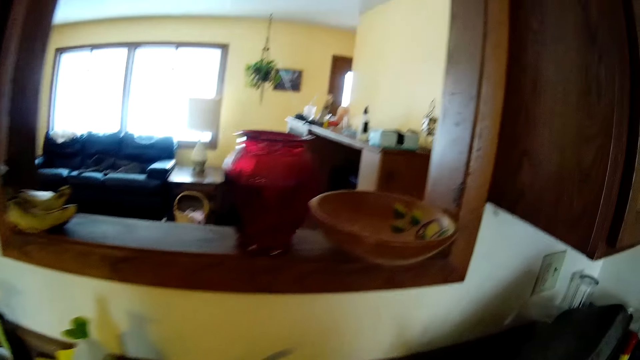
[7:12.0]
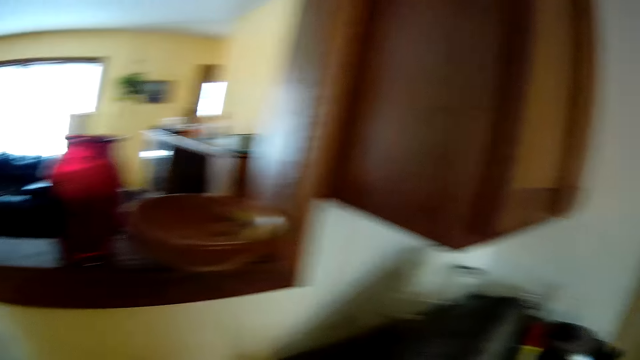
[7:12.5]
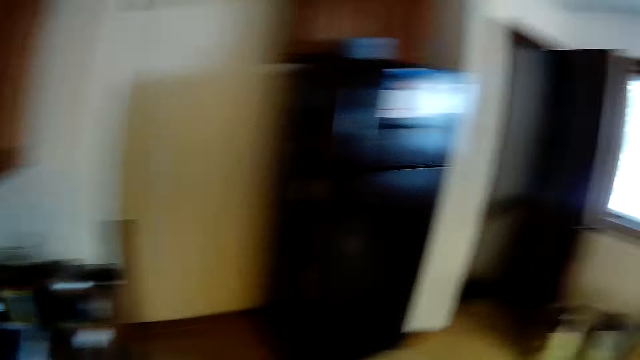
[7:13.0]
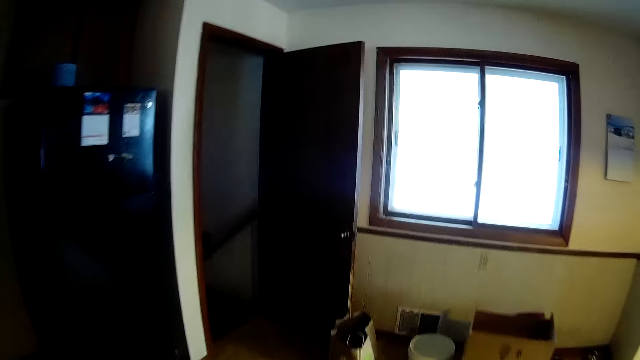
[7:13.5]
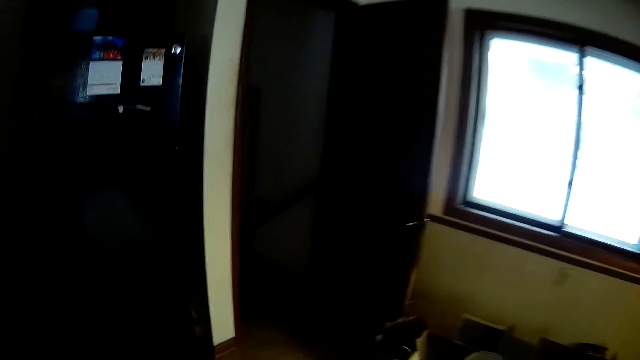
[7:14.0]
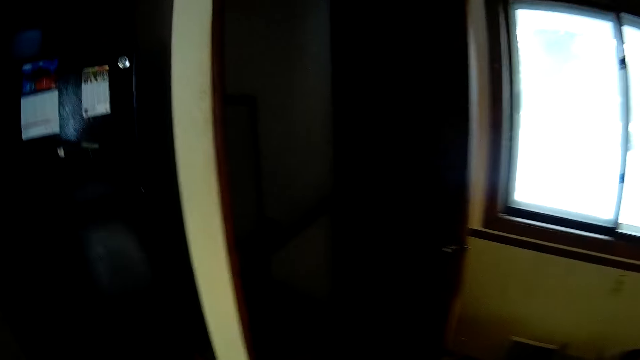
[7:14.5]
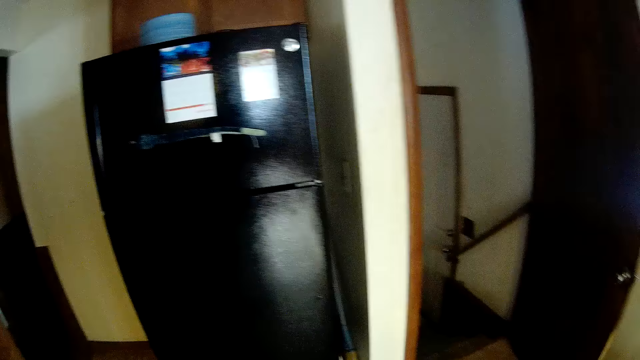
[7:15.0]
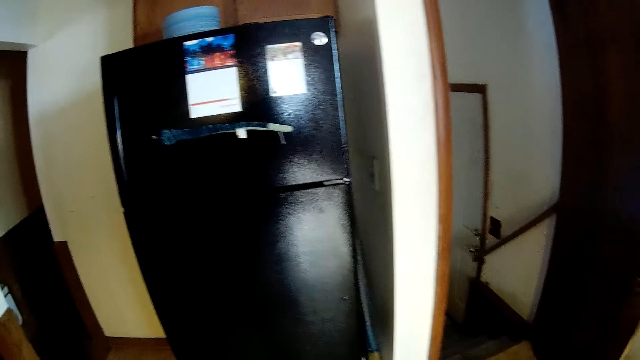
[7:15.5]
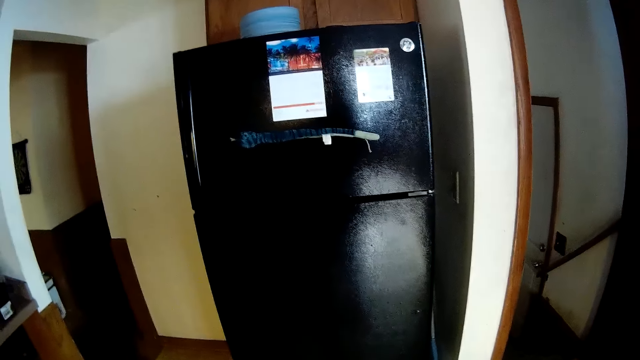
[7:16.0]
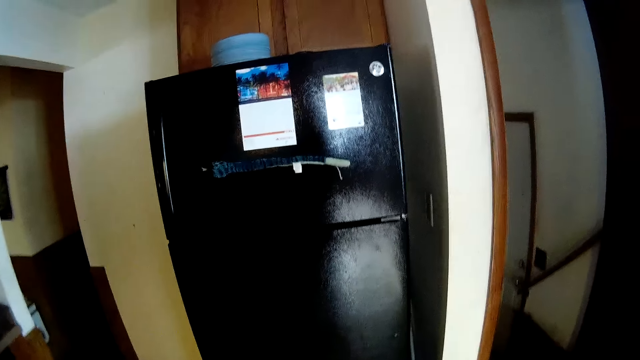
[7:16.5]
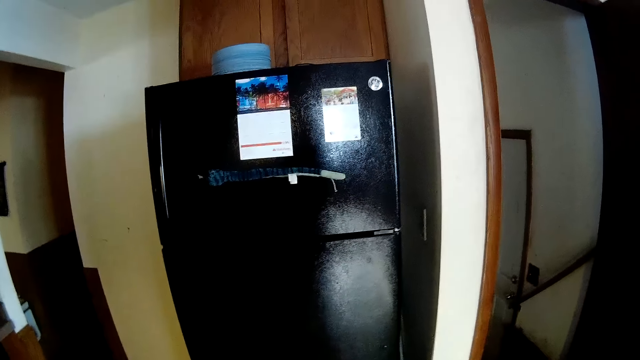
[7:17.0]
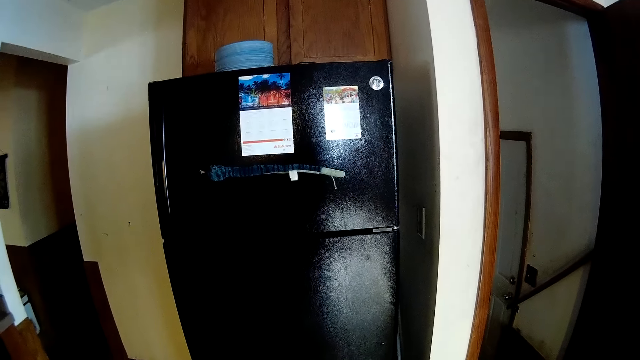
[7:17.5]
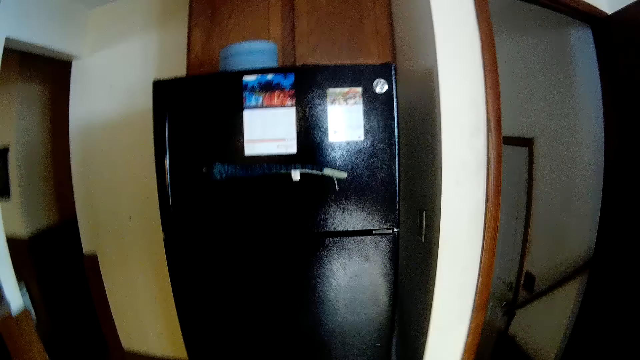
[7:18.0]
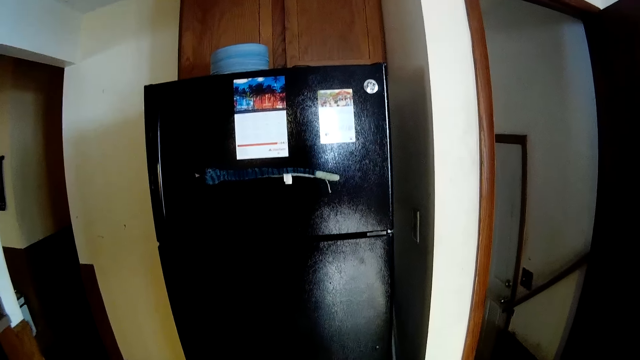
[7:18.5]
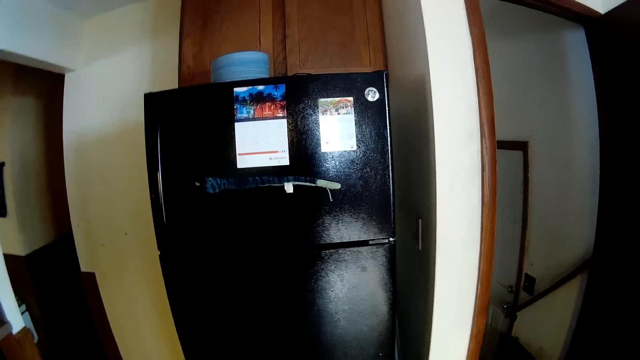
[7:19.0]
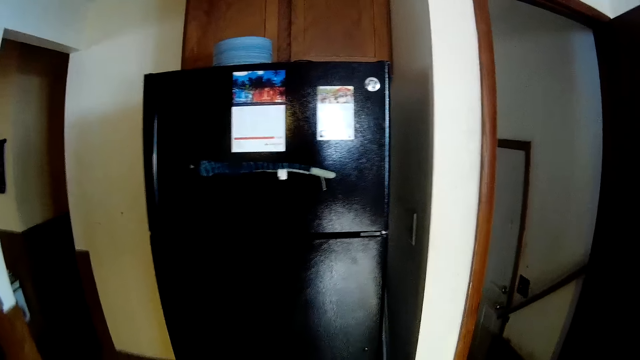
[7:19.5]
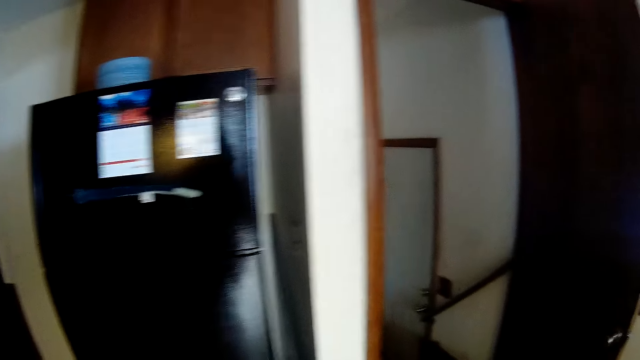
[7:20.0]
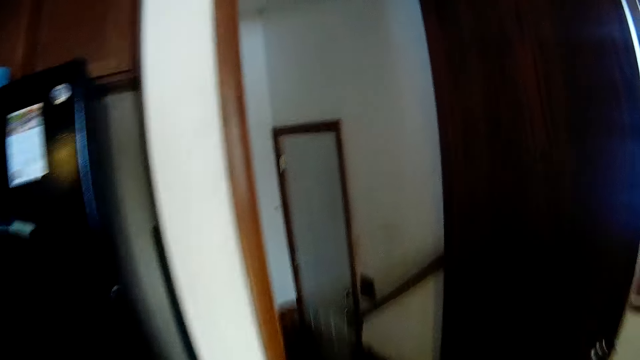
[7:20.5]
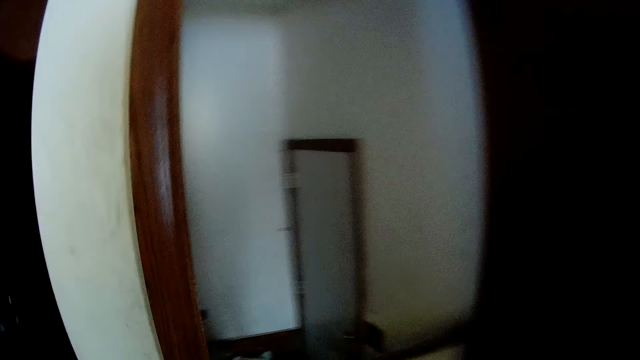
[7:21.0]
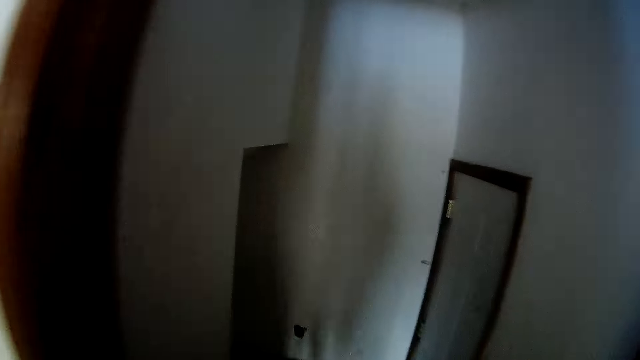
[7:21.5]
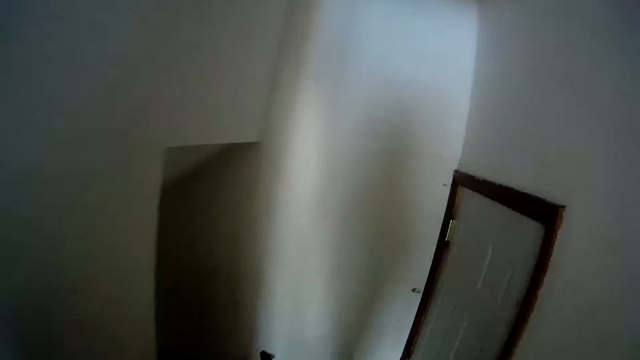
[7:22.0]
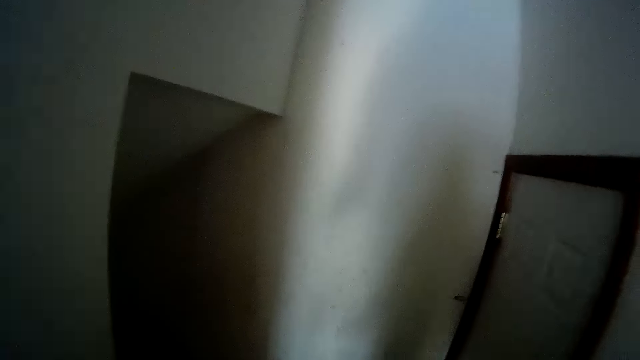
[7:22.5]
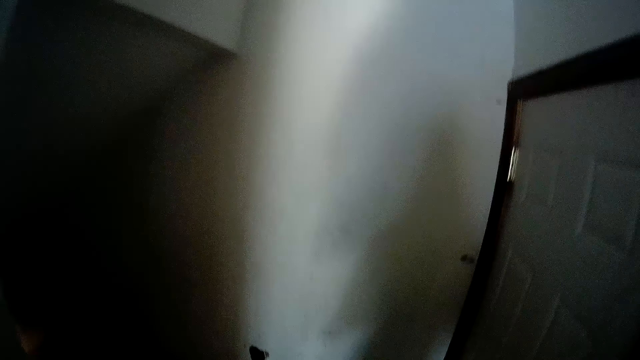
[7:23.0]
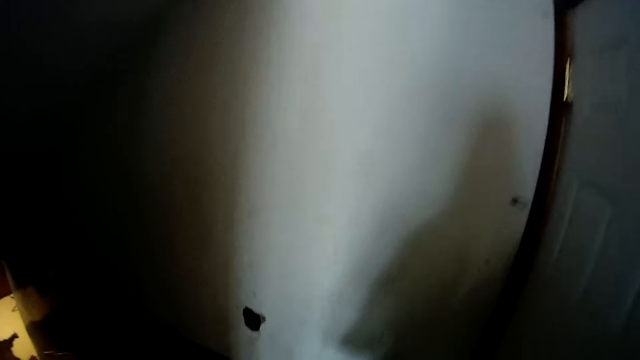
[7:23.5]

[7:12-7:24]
The camera wearer walks out of the kitchen.

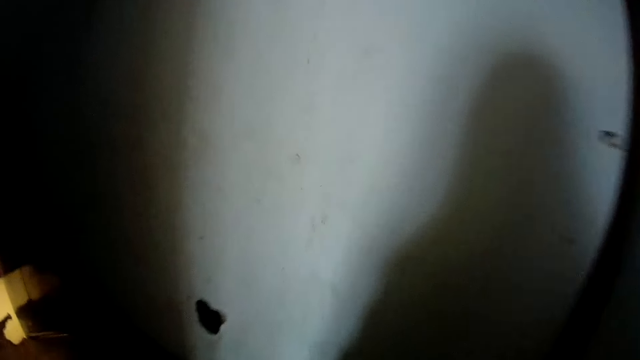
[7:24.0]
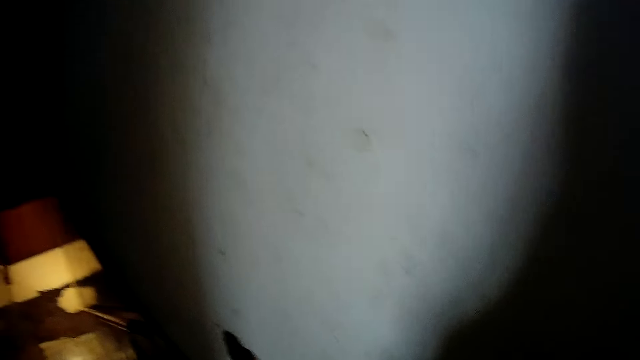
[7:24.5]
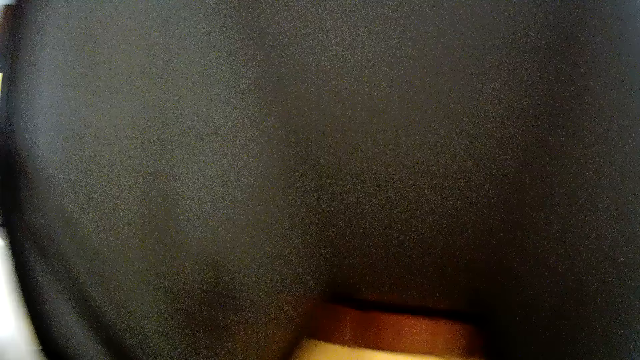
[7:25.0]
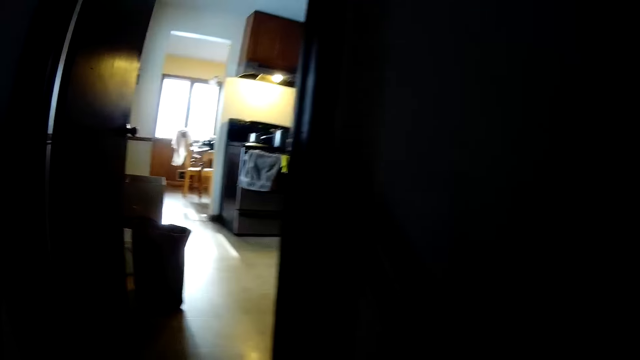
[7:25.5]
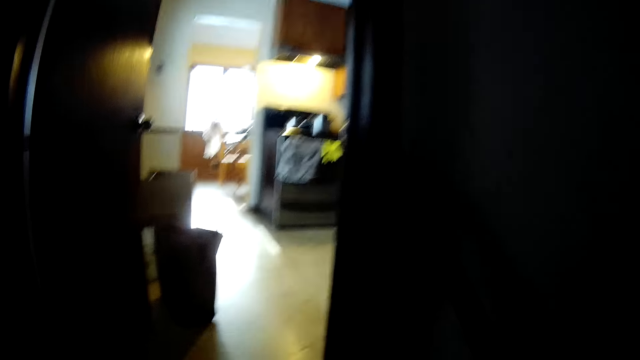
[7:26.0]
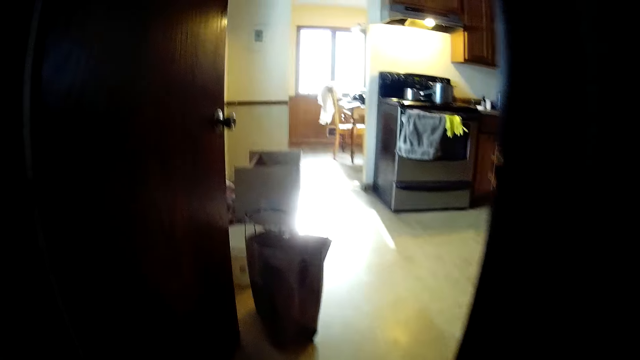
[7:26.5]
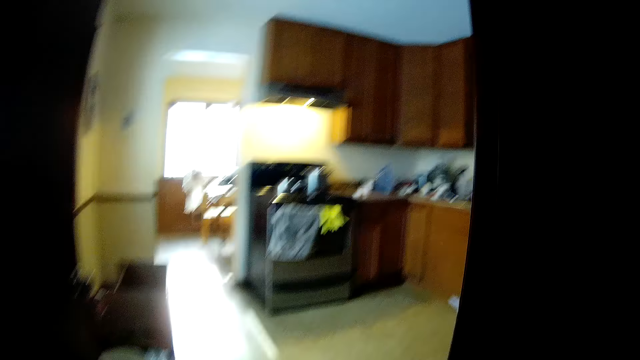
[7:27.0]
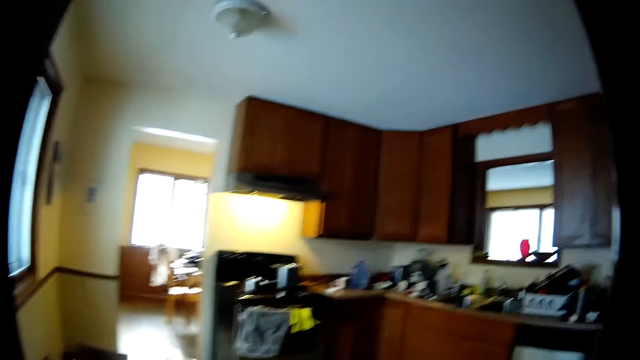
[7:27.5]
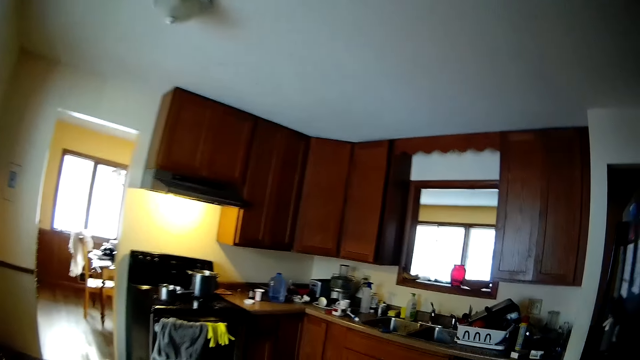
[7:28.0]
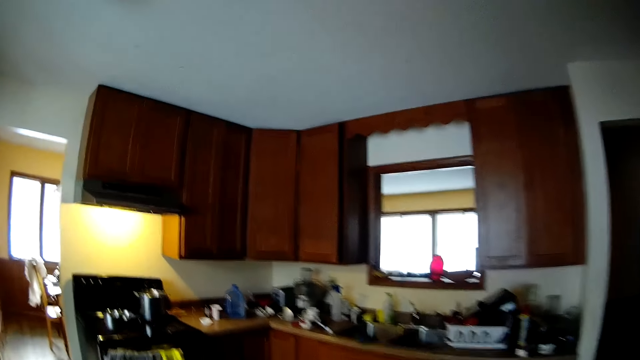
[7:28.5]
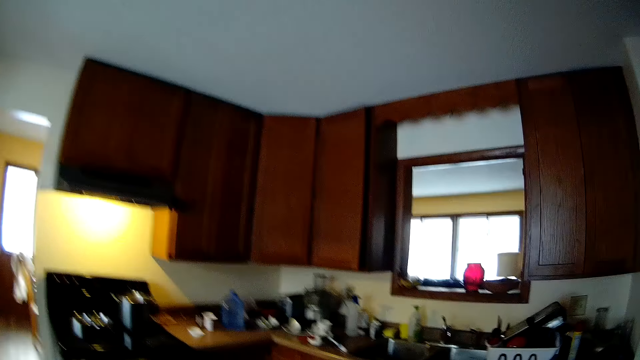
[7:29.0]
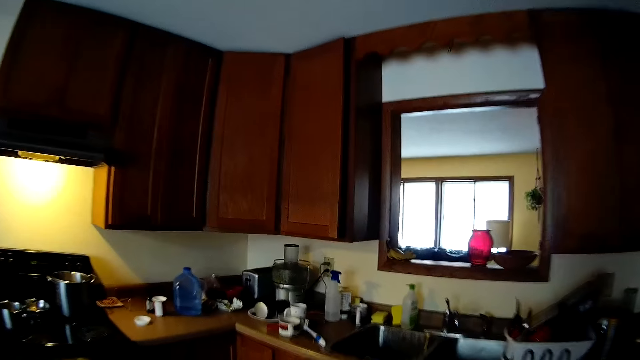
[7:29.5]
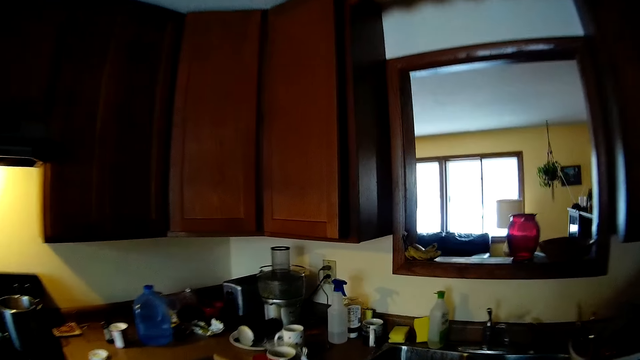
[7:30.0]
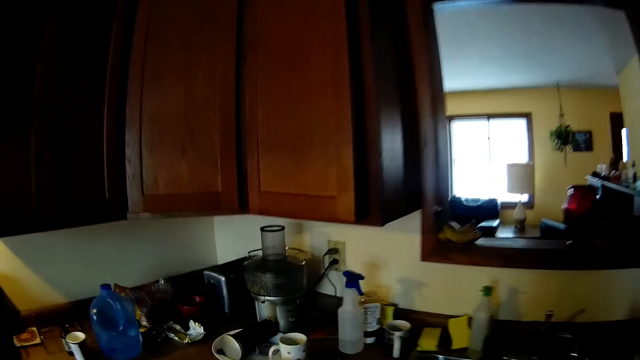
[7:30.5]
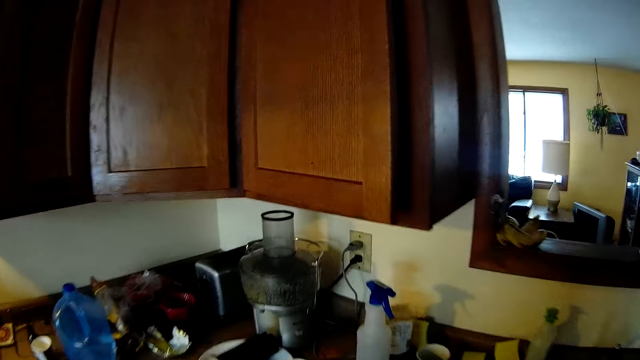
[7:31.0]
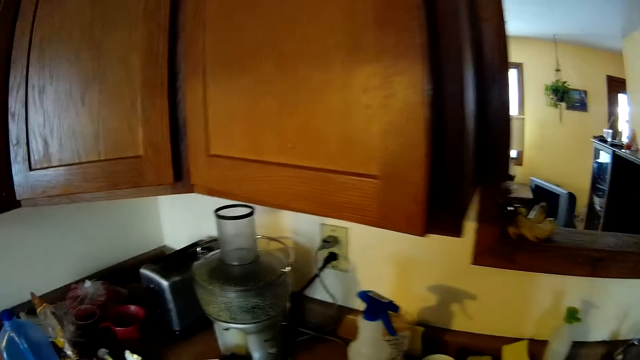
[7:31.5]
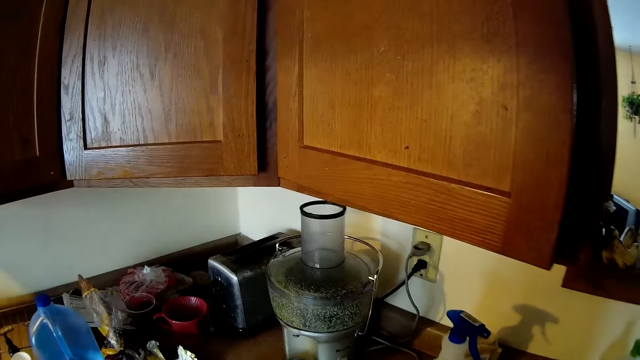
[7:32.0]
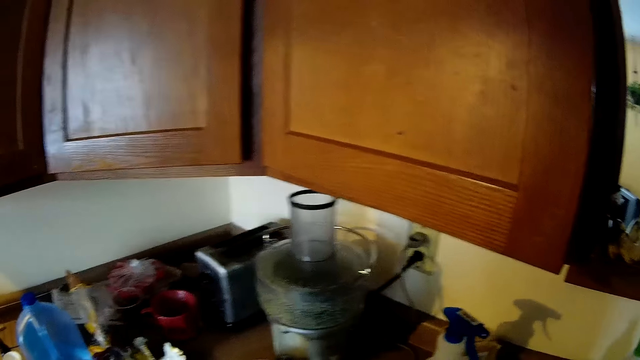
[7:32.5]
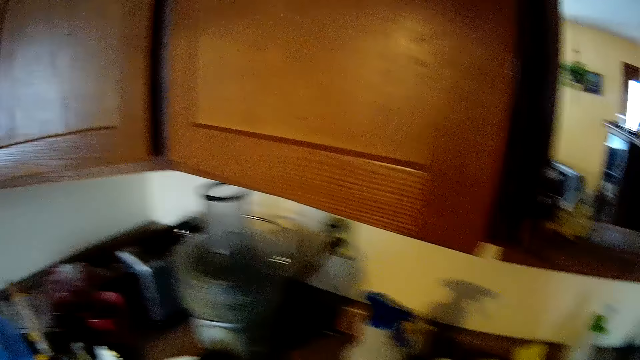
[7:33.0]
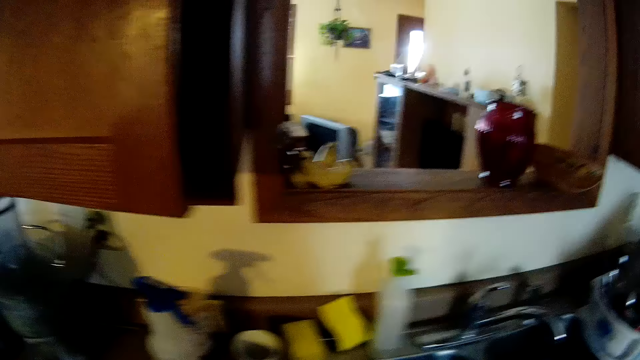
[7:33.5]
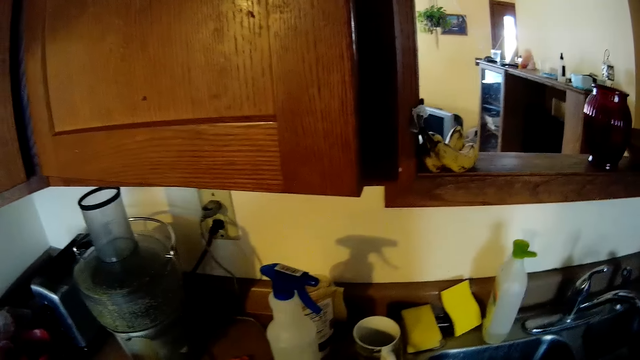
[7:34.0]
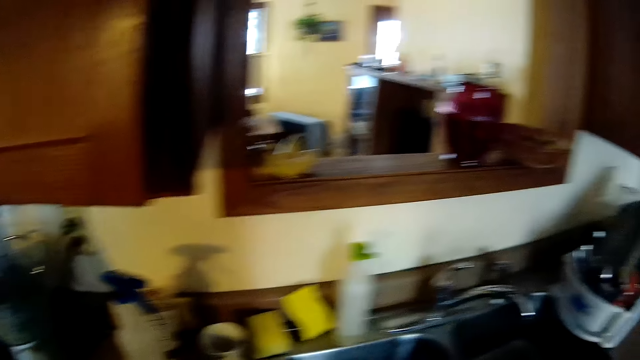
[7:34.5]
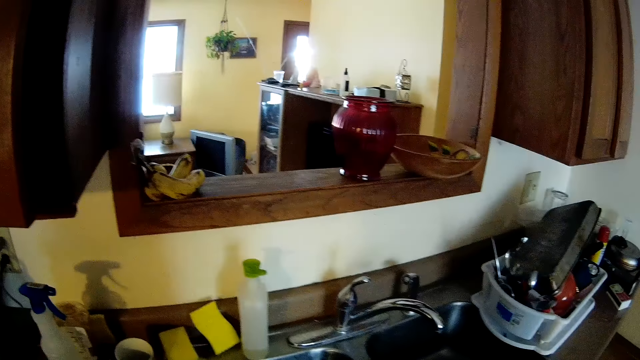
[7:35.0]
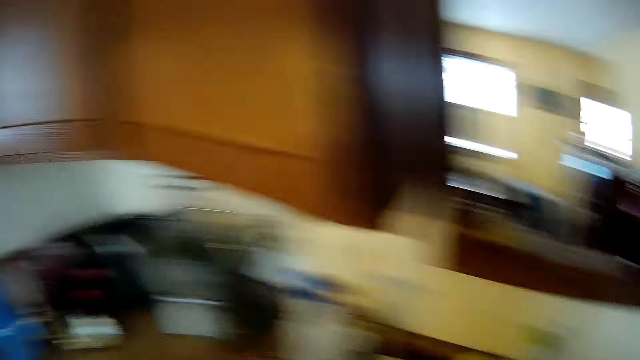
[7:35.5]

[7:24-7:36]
The camera wearer walks into the kitchen.
